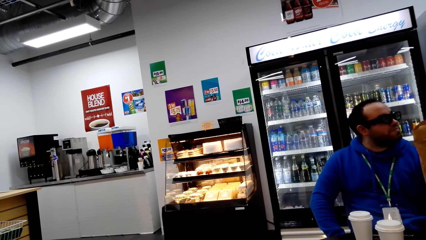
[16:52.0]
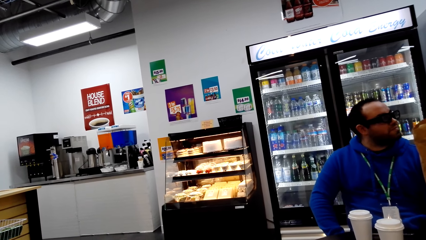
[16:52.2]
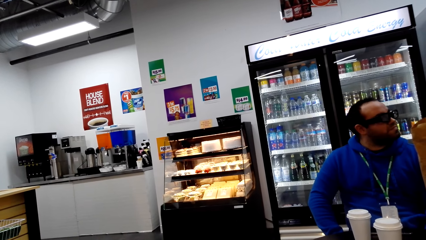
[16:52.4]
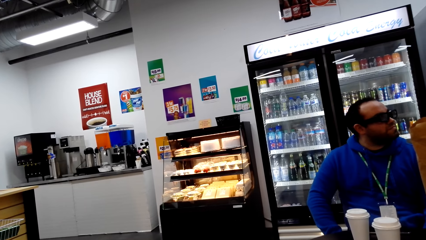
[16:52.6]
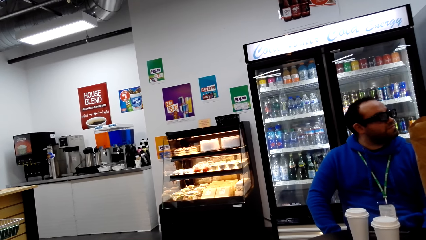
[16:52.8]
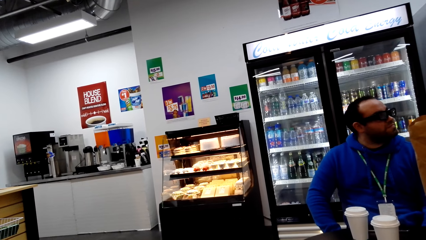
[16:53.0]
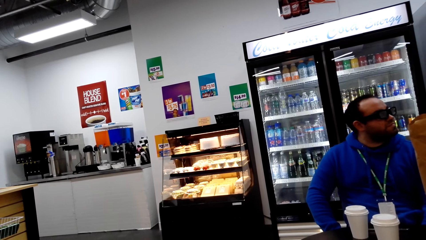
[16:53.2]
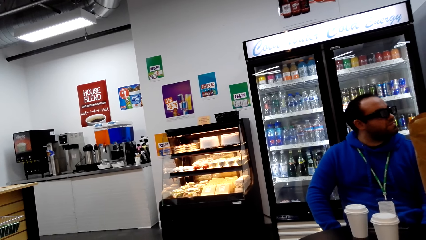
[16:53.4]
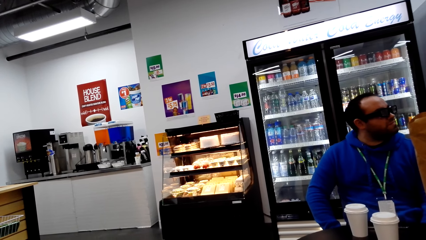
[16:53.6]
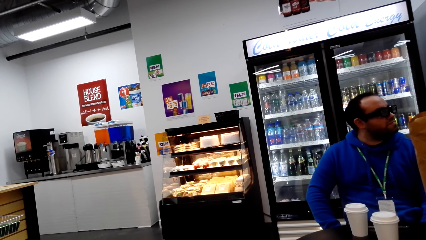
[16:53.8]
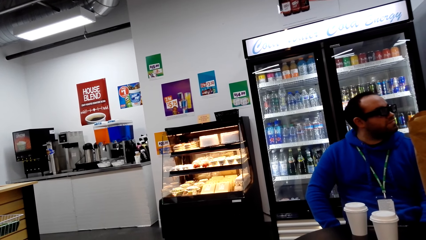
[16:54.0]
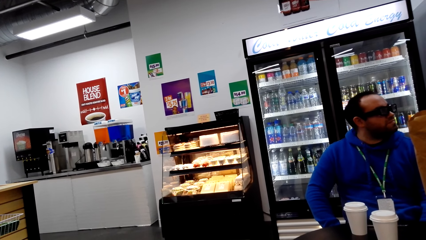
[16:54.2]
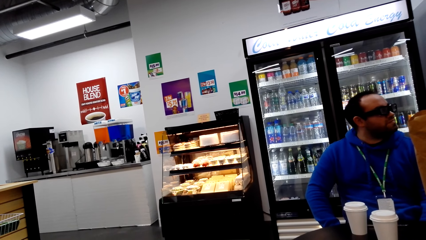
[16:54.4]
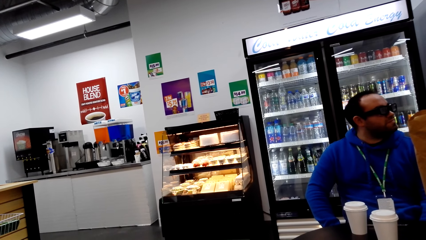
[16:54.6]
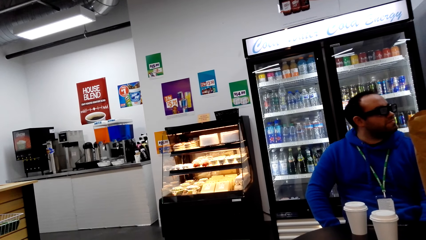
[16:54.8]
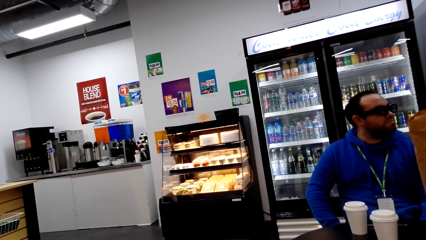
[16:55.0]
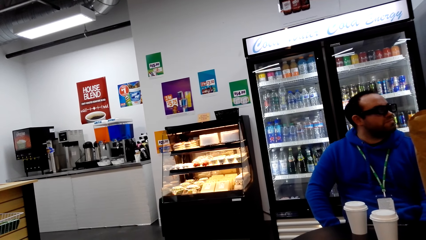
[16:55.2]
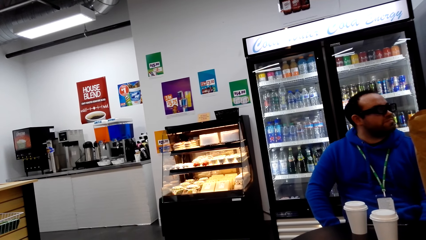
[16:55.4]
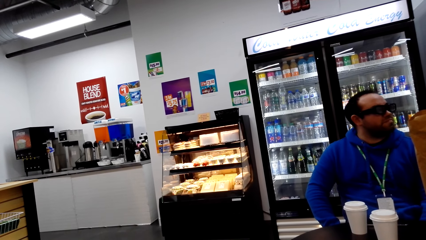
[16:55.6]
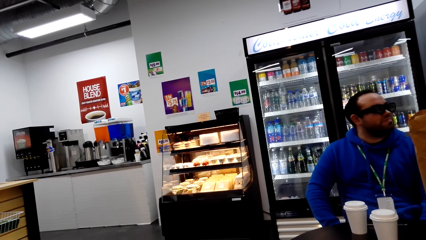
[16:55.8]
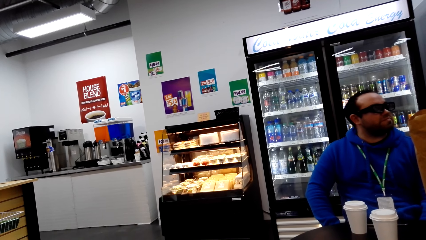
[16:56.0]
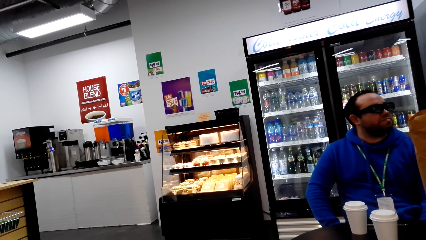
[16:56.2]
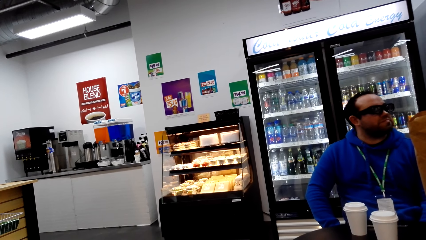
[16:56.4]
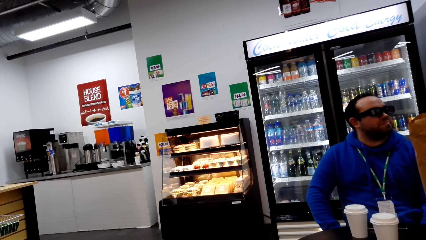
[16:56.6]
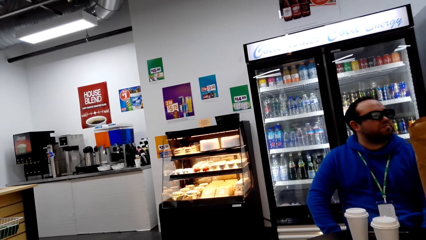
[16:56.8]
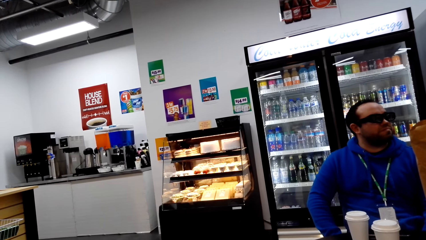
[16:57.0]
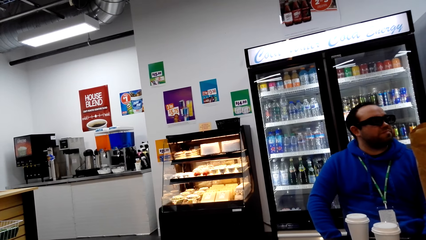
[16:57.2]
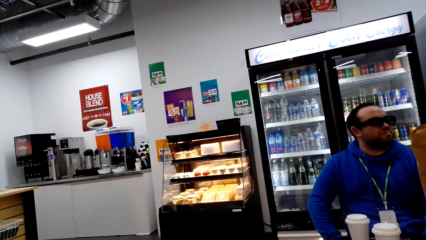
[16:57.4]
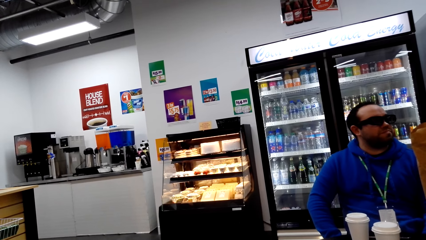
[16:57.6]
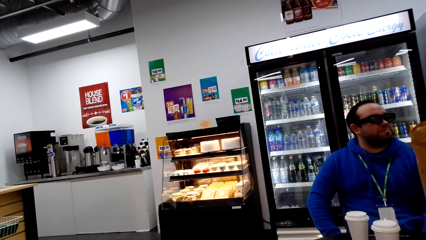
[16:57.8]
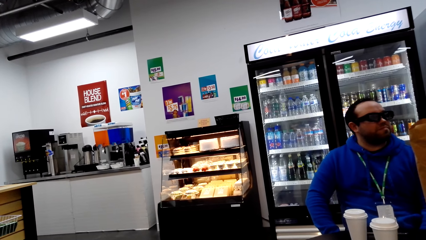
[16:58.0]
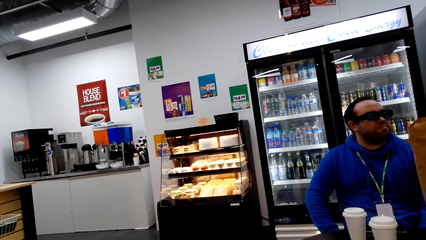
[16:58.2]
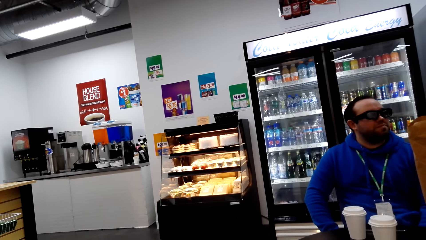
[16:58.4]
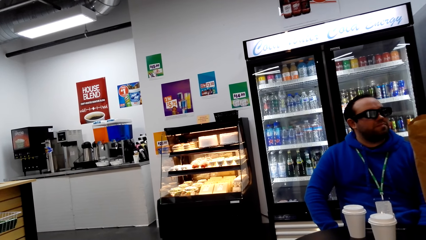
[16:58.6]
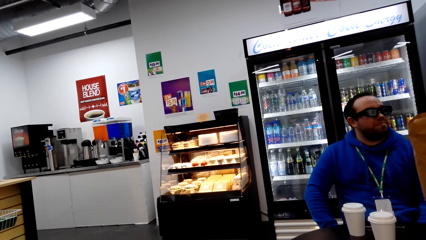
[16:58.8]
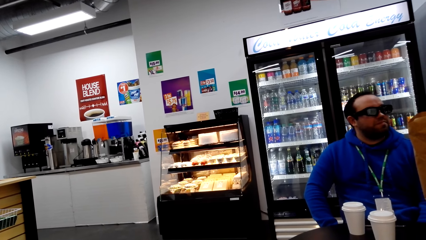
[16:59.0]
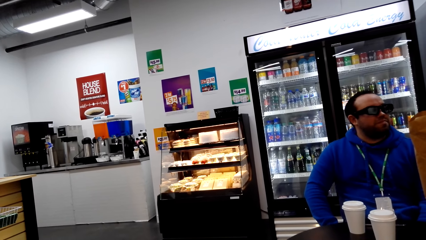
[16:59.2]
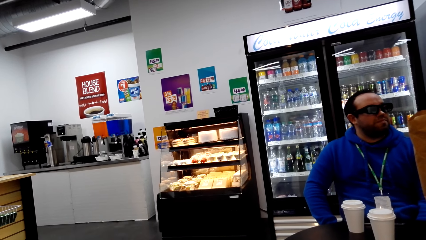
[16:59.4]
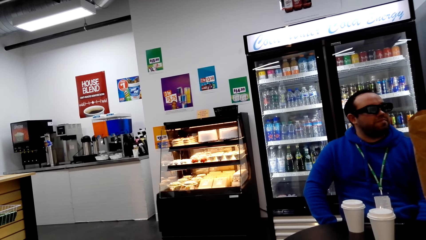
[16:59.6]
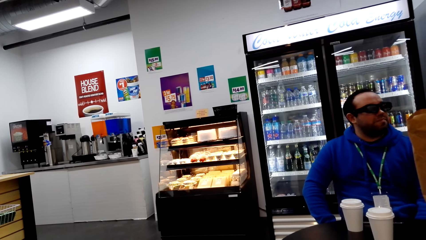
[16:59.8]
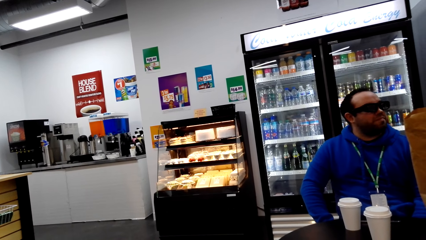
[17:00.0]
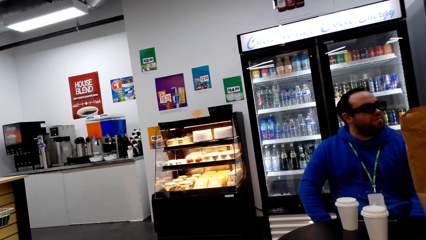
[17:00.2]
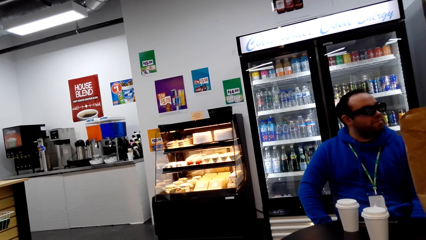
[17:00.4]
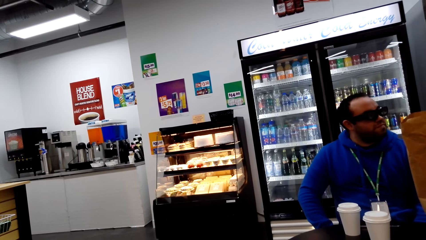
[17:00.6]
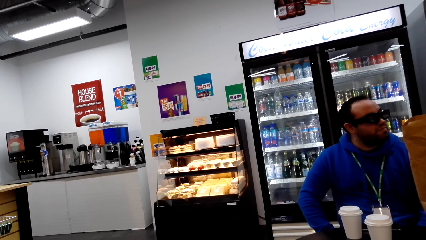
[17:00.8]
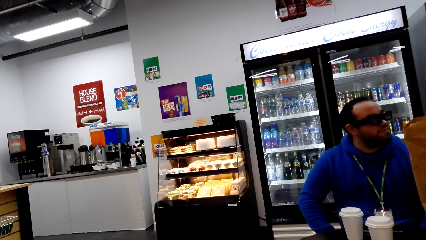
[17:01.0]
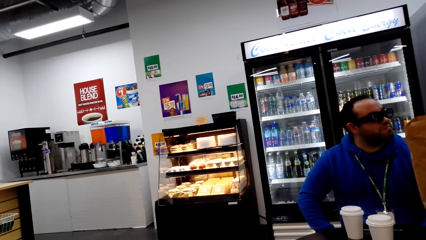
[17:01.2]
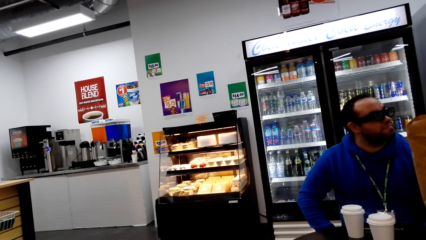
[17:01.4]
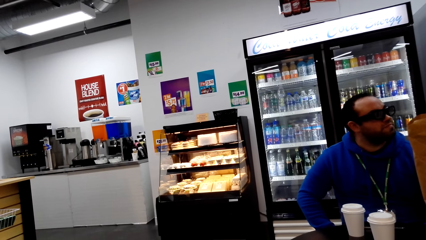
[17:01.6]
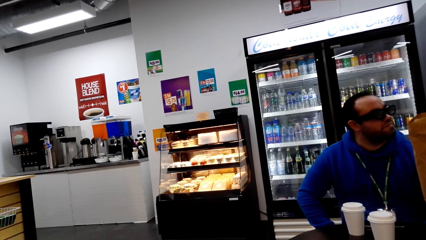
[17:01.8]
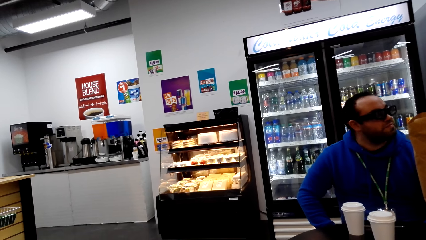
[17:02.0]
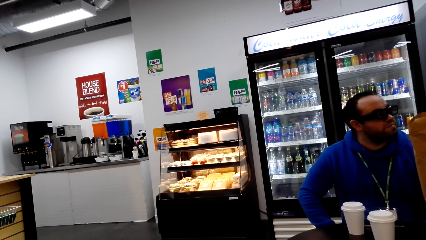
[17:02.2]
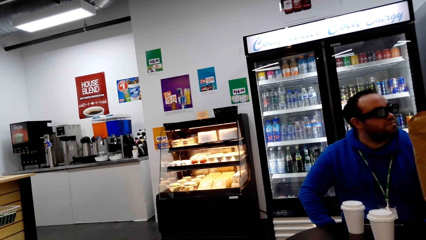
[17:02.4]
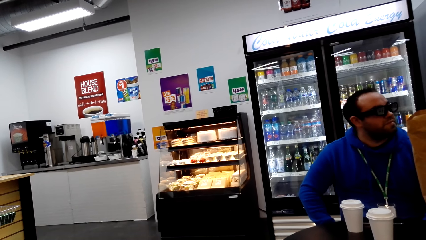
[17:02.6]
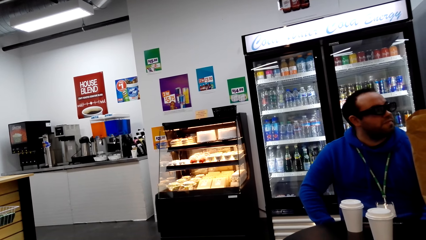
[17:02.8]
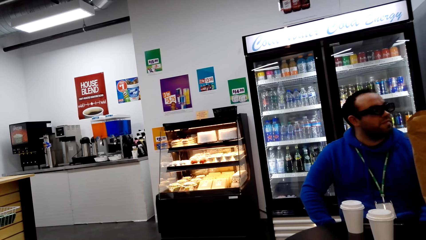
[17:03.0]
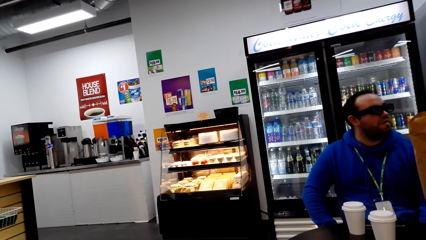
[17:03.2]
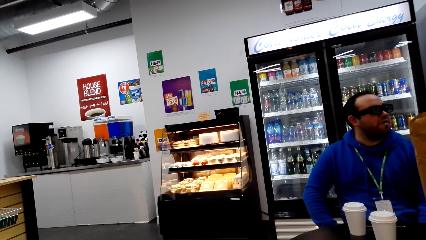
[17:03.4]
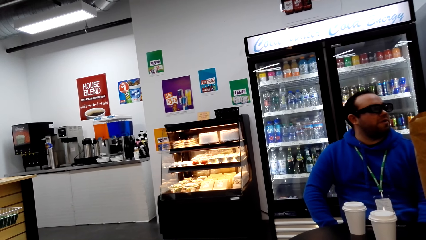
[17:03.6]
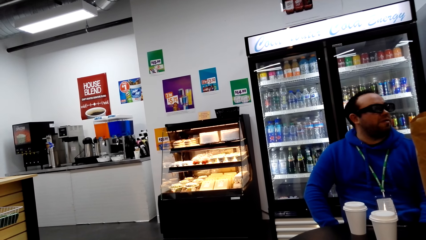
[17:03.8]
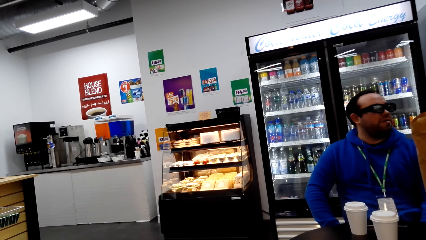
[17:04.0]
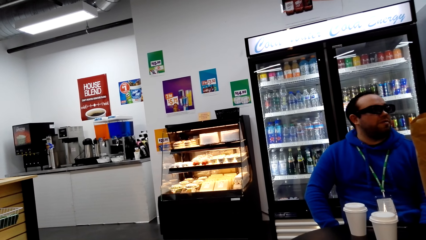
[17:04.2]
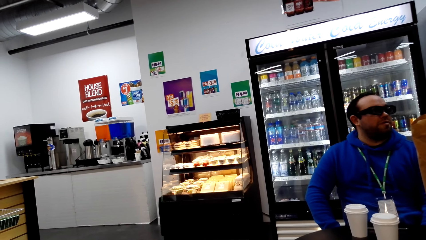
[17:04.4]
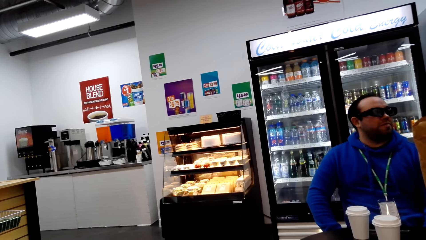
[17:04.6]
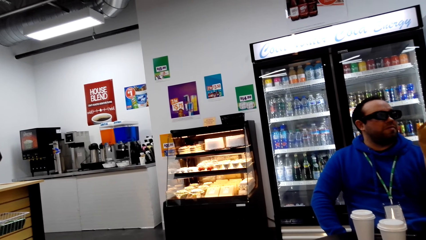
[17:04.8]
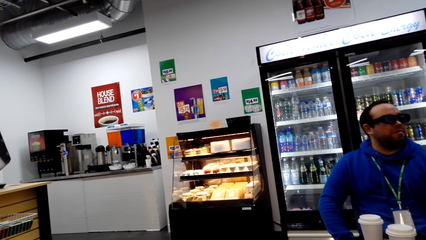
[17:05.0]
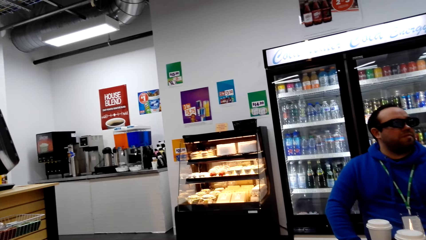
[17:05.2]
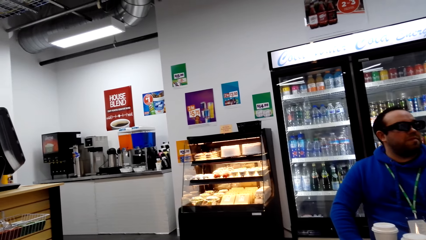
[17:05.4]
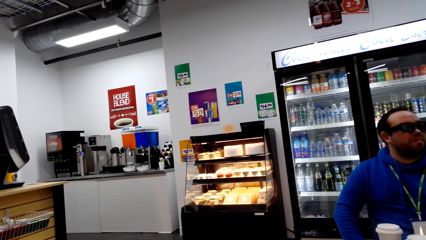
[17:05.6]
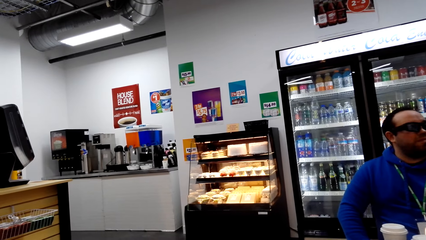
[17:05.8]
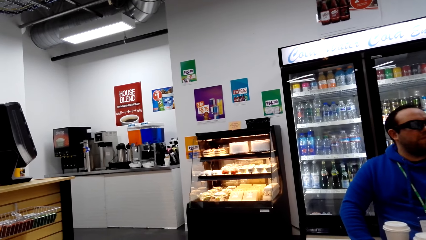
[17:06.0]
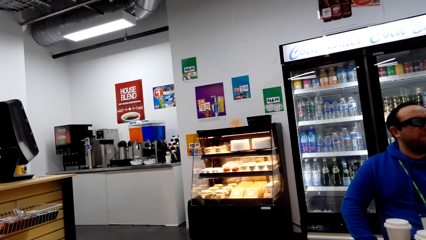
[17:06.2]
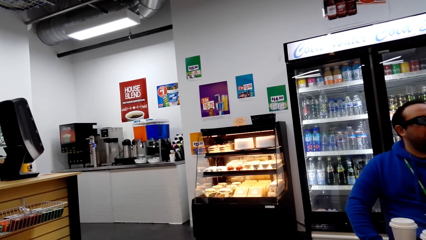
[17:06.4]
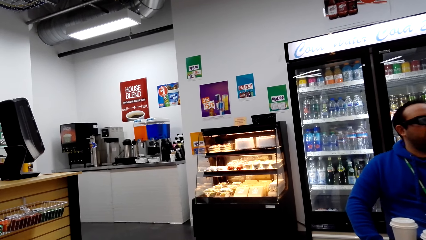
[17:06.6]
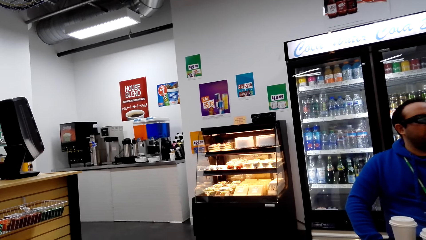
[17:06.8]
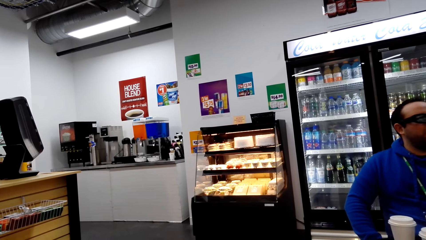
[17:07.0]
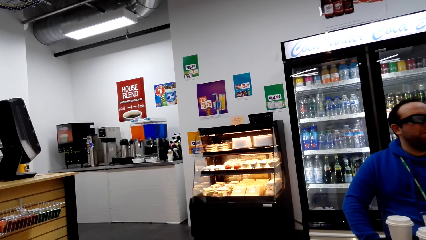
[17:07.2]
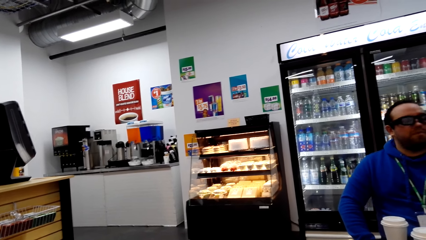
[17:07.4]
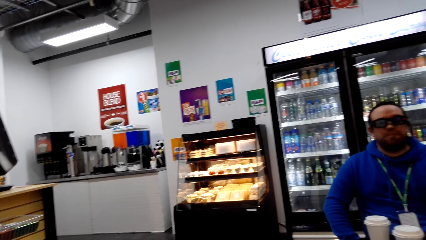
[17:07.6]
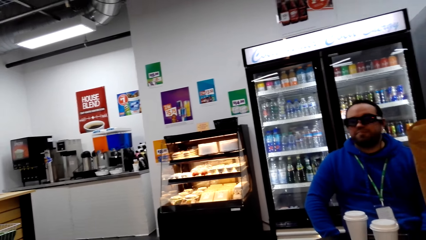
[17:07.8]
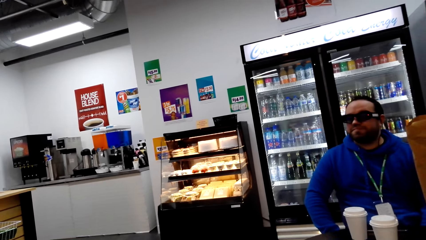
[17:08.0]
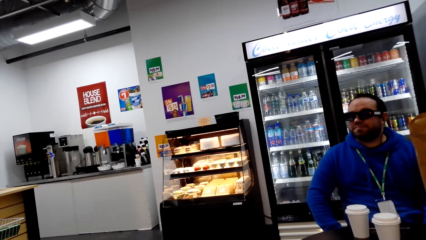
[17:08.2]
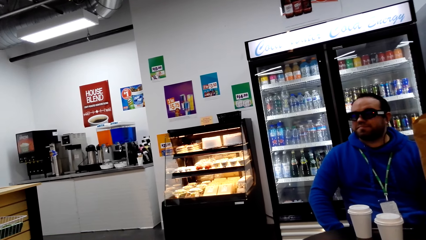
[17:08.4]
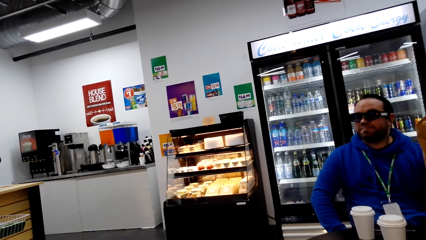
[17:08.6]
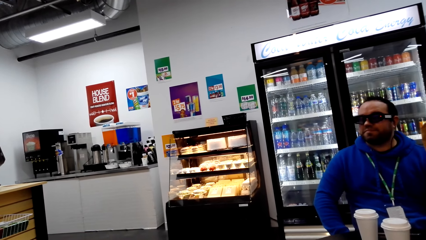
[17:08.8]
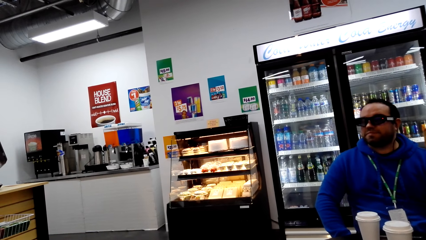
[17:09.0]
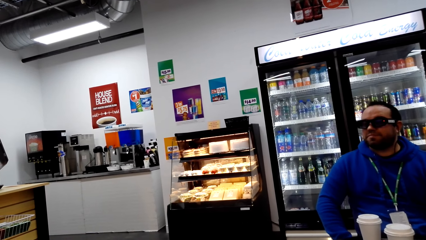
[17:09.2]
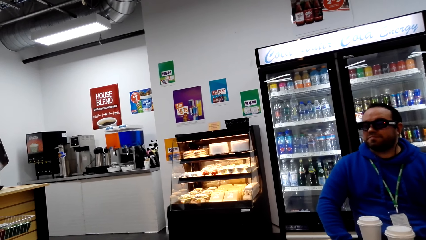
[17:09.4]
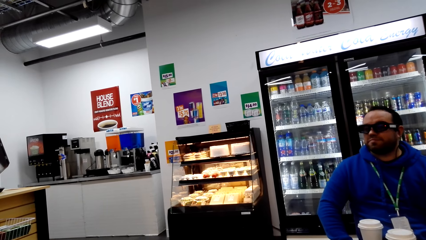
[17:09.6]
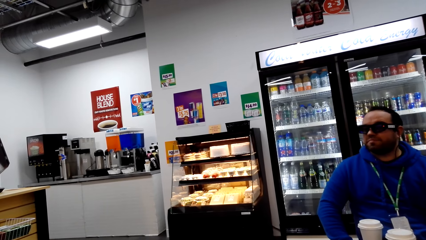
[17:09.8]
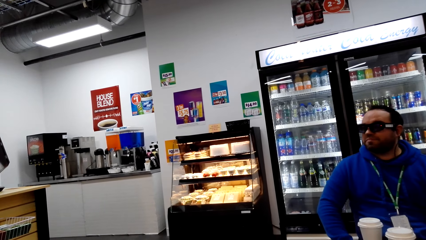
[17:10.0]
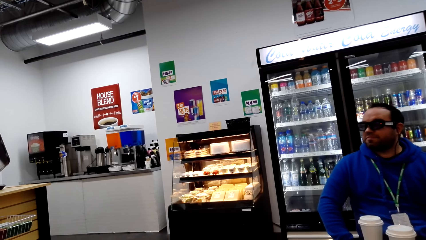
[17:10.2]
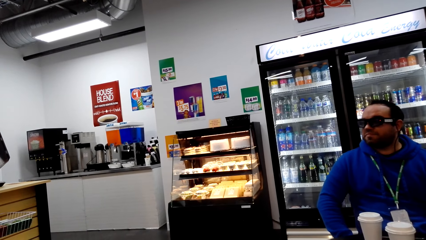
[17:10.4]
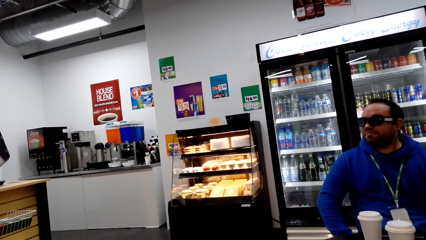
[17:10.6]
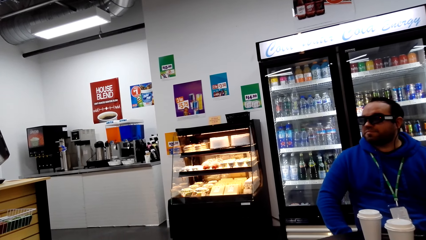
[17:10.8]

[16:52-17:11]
The camera wearer looks around. They look around again.
